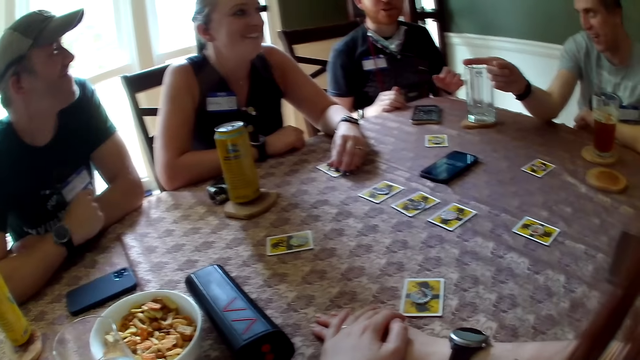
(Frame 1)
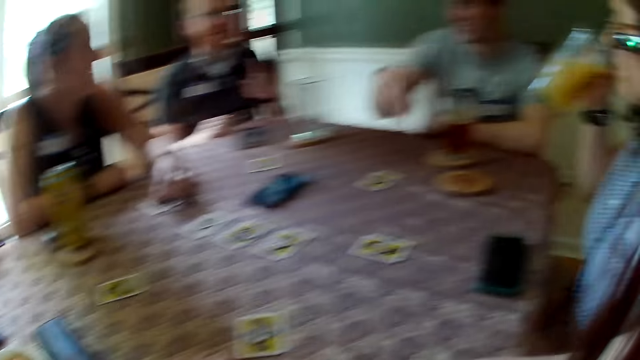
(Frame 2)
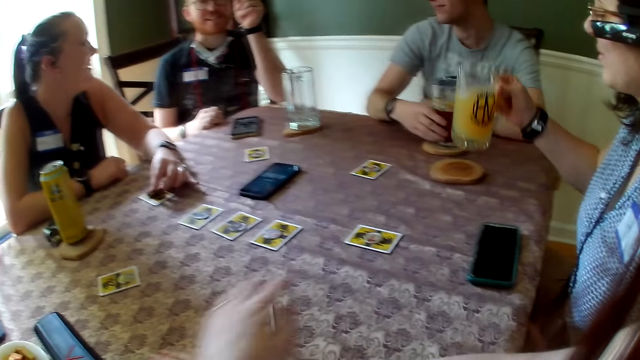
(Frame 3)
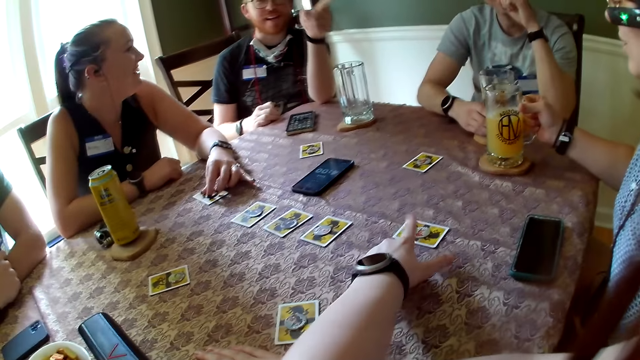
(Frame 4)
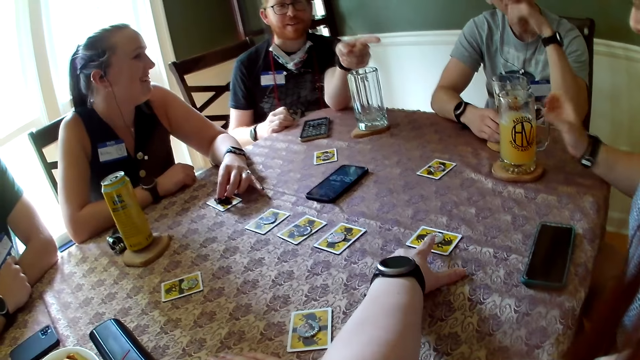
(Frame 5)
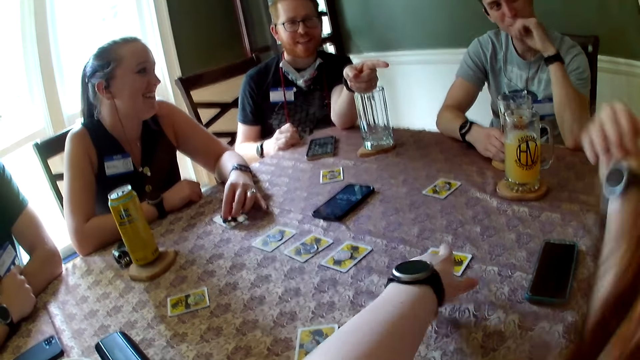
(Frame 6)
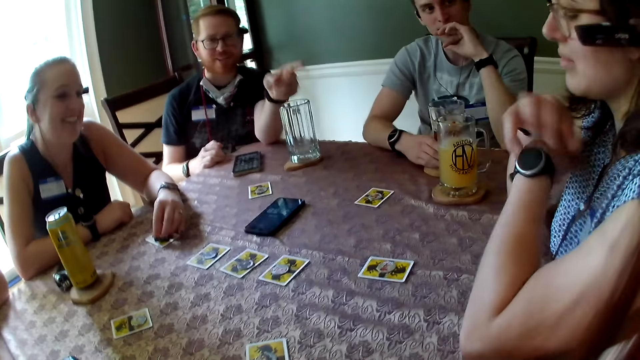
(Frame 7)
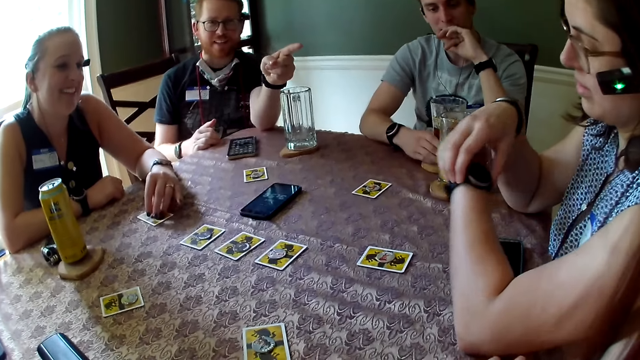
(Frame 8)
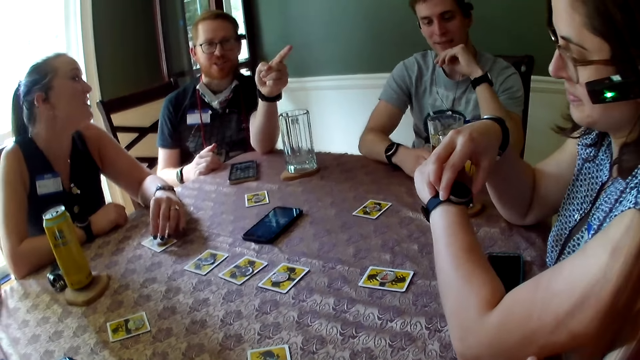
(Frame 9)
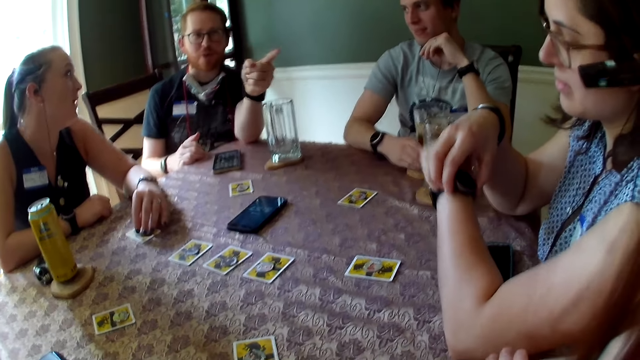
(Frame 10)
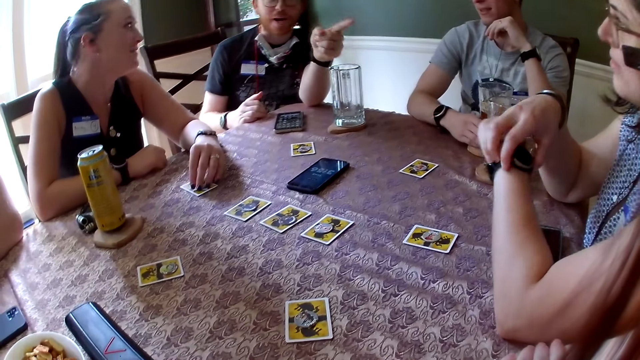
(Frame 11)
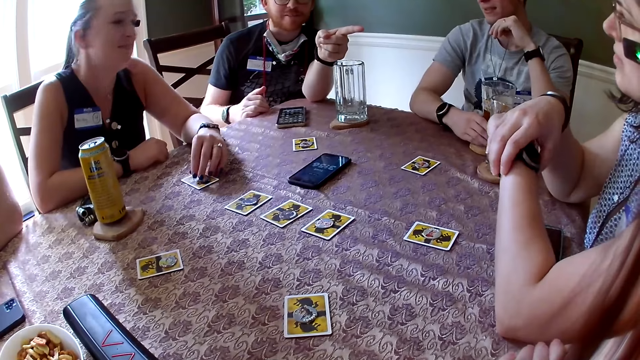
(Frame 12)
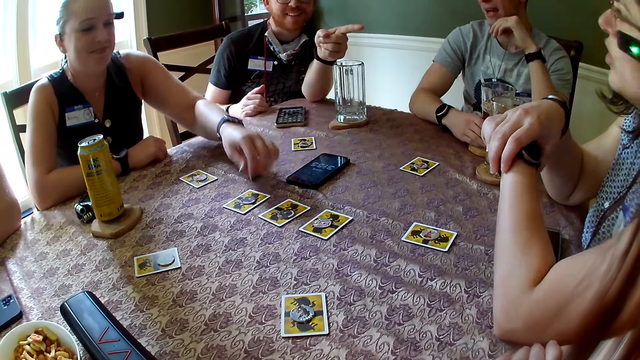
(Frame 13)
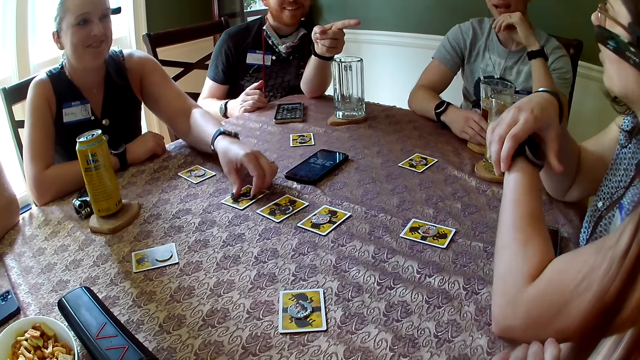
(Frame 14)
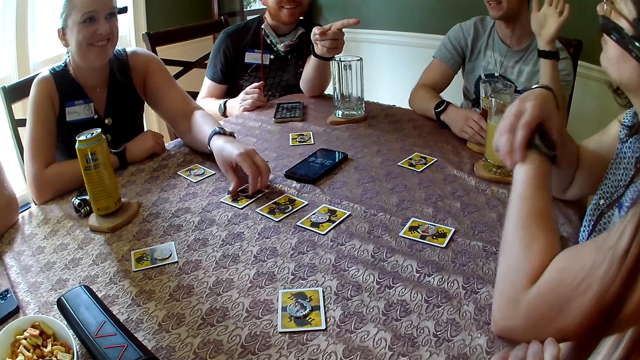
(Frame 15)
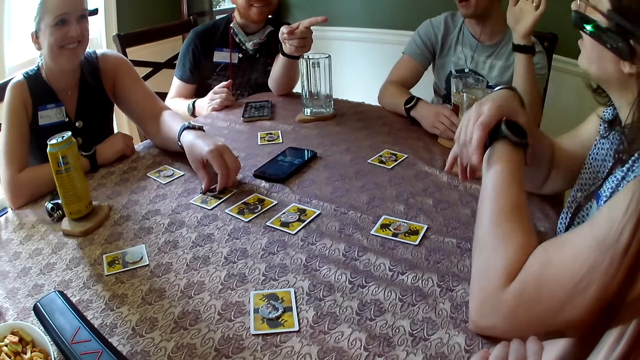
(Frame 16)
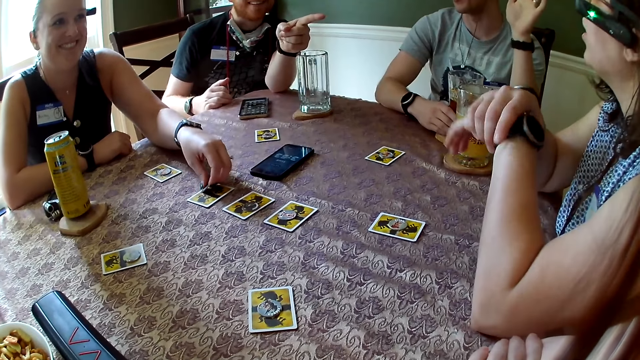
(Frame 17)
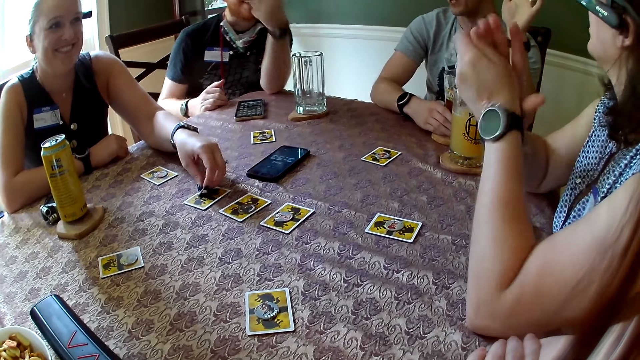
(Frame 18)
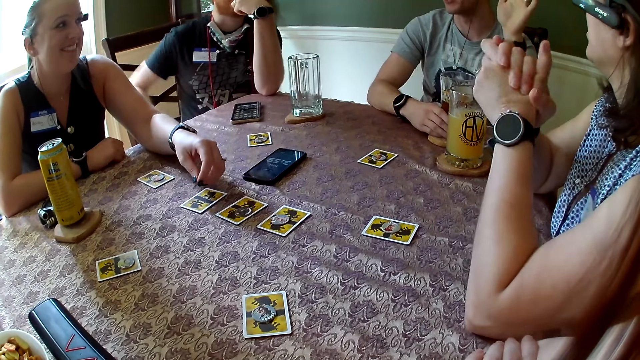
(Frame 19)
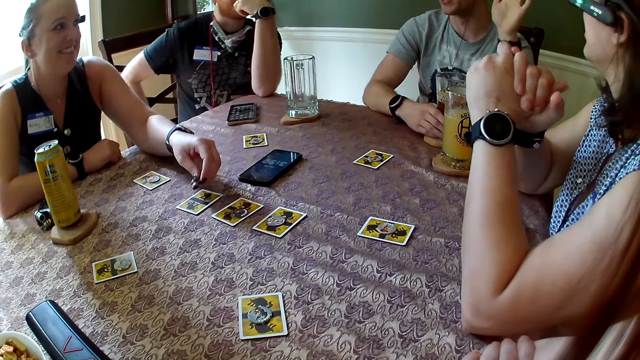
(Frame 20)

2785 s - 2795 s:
The woman drops a glass cup of juice on the table with her right hand. The camera wearer moves a card on the table with his left hand. He touches the coin on the card. The woman picks up a chip on the card on the table with her left hand.

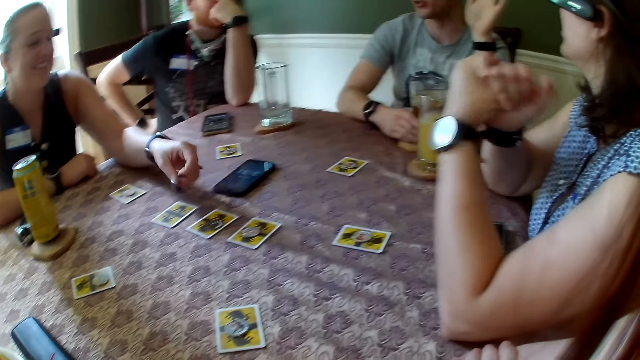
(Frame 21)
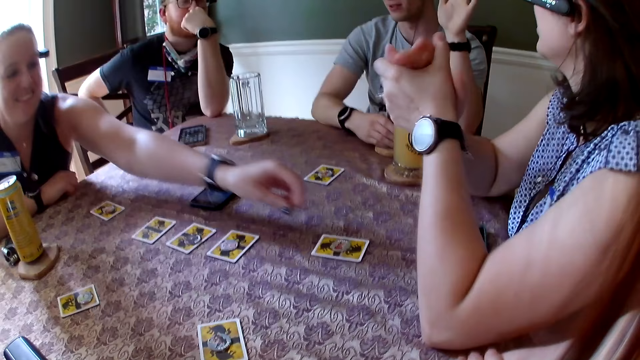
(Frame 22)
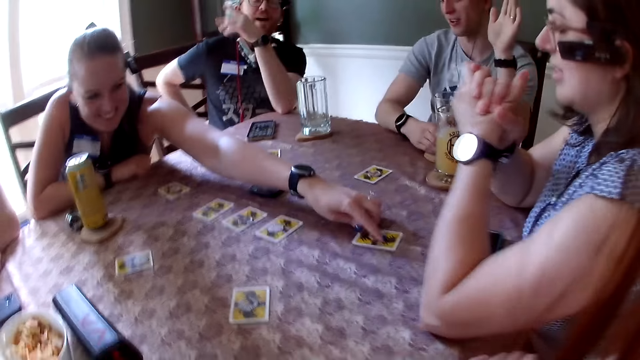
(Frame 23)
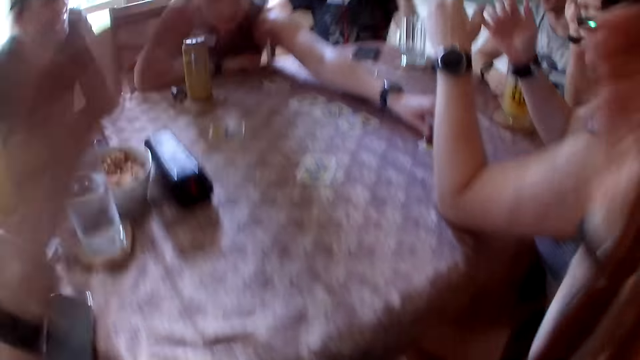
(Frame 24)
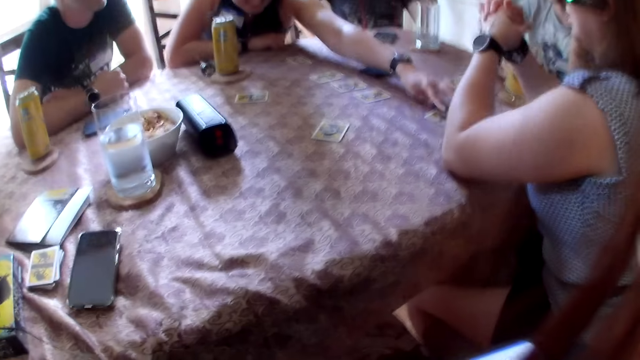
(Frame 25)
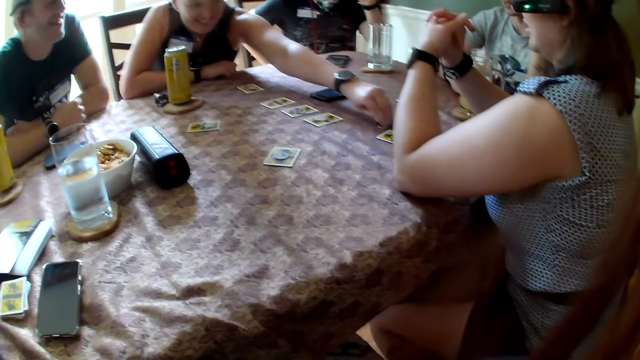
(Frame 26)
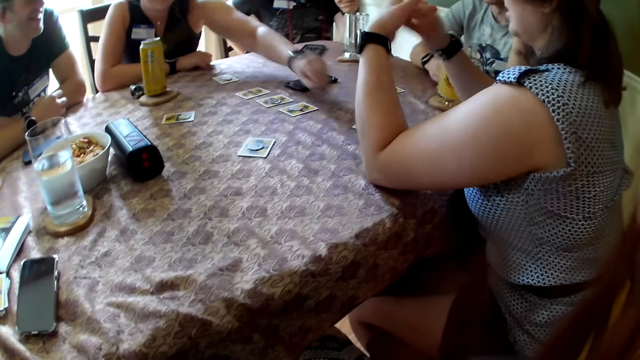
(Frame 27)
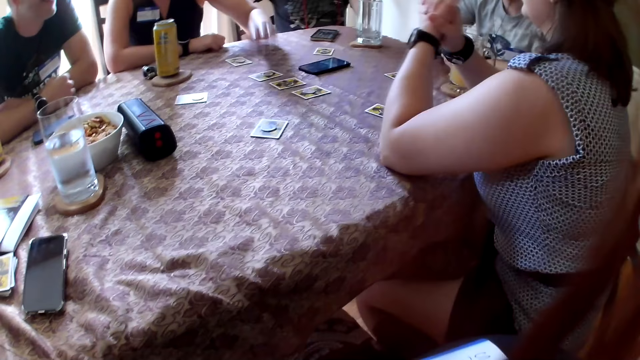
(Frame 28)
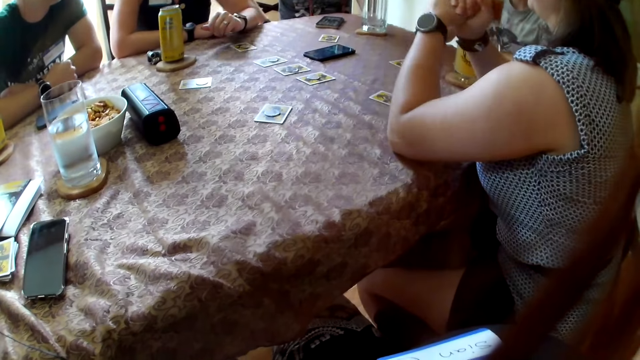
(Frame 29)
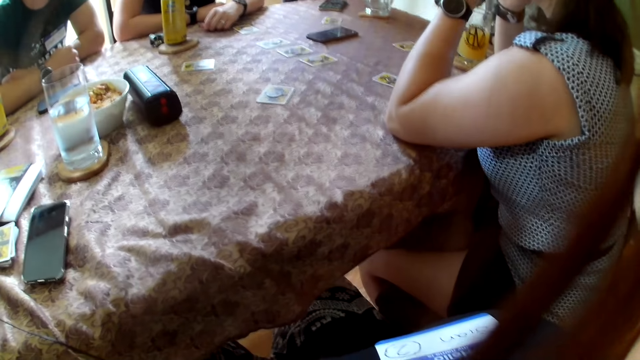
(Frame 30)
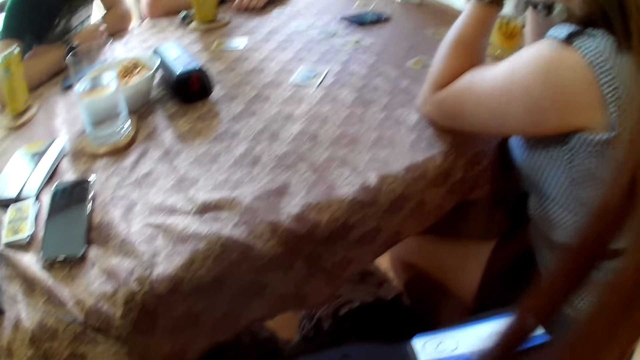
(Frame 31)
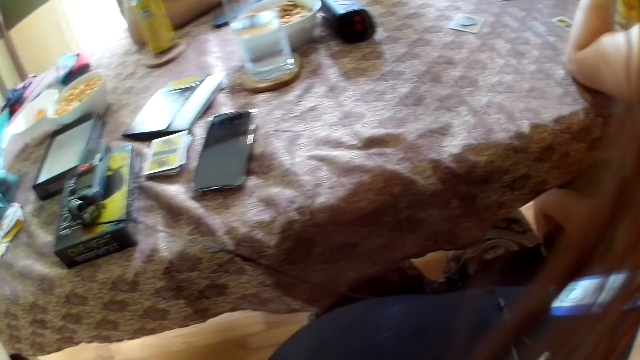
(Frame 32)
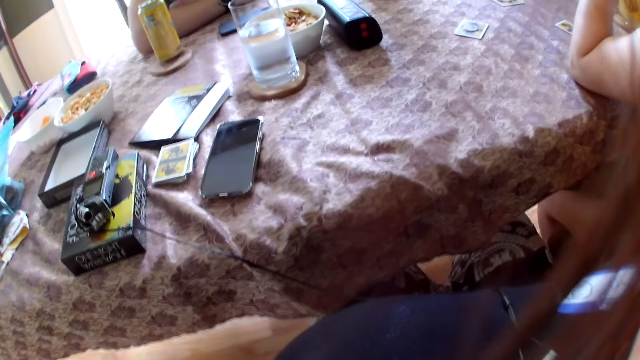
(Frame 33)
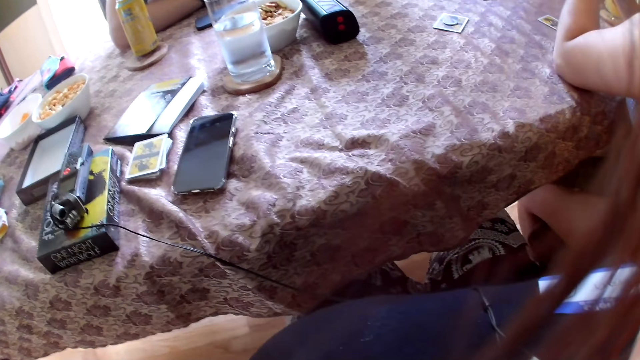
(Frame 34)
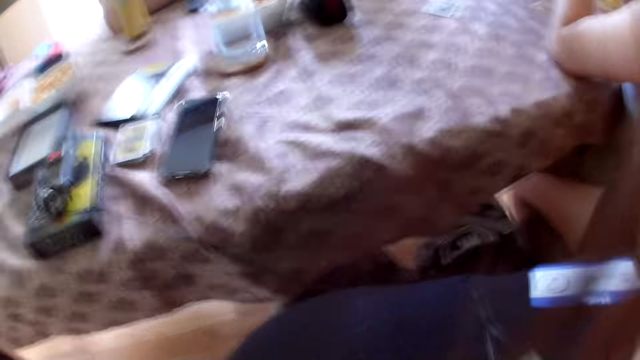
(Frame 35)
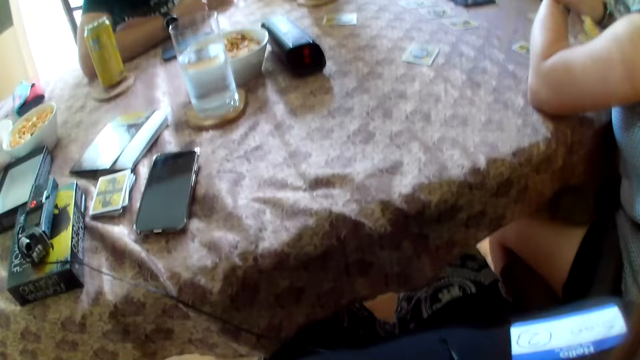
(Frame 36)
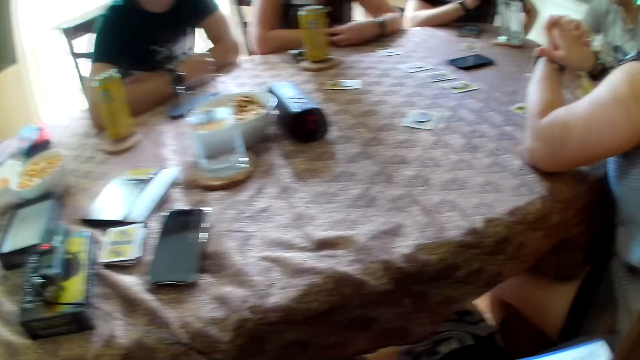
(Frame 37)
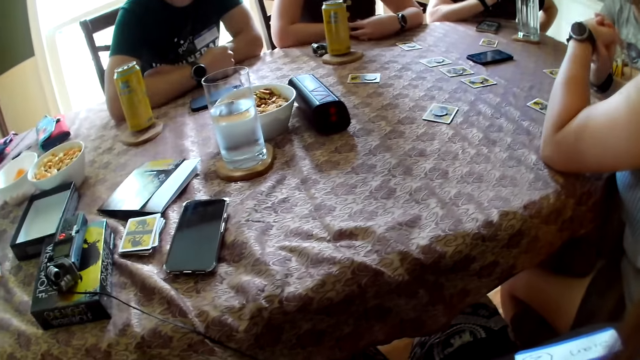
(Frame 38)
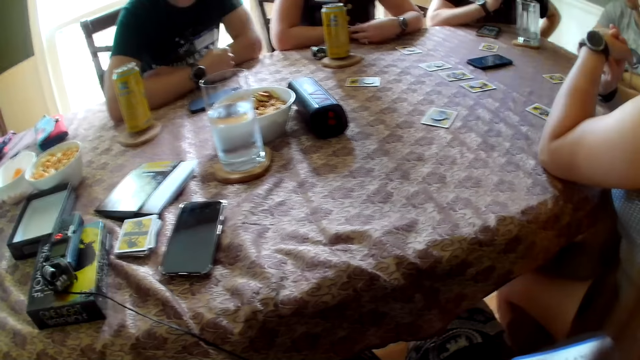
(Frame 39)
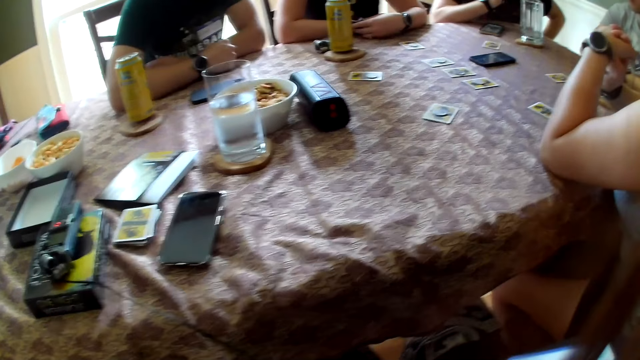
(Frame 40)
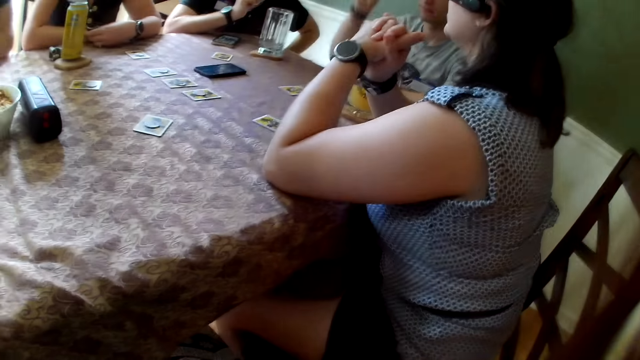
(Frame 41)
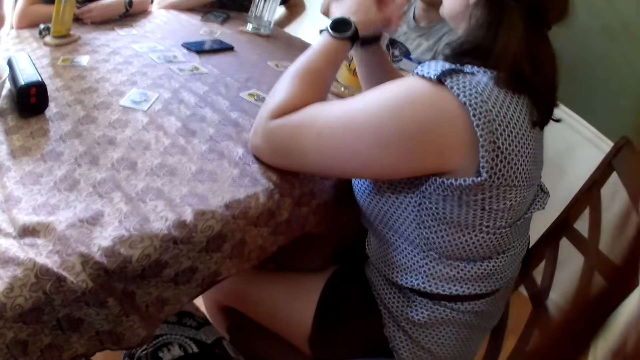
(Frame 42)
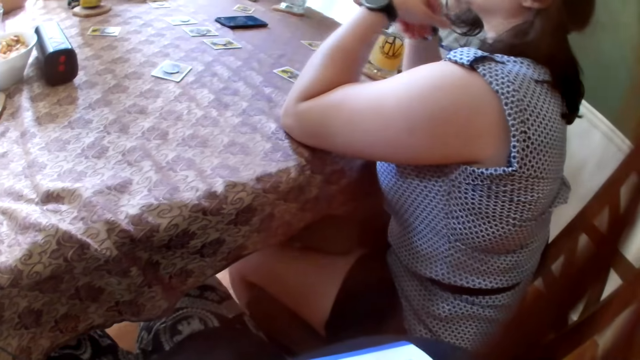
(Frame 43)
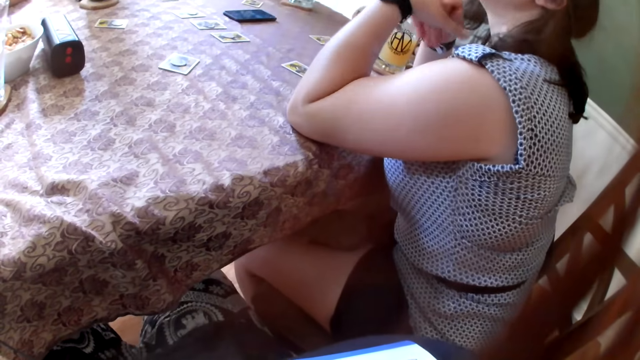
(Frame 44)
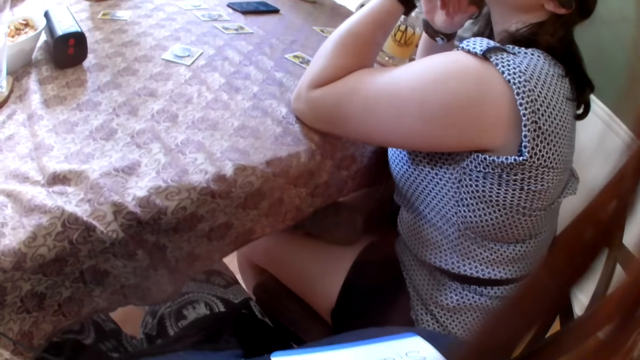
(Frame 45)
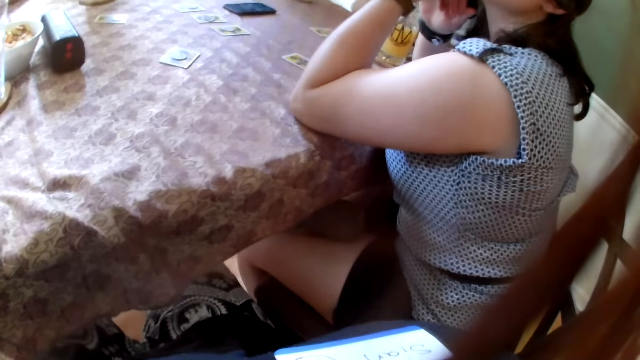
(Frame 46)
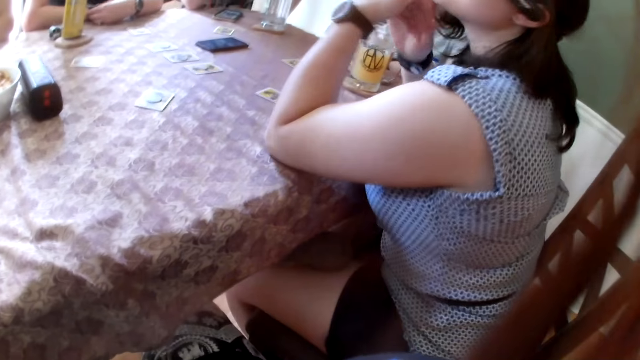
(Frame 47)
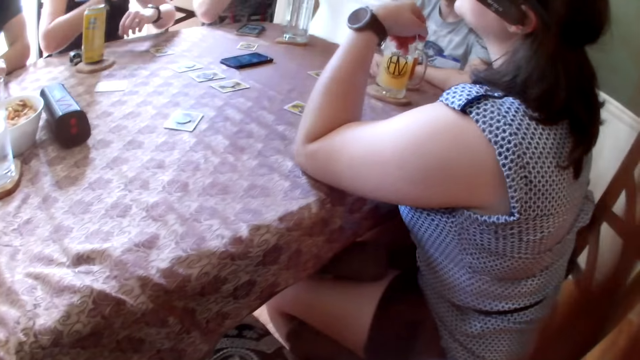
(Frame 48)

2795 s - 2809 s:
The woman adjusts a chip on a card on the table with her left hand. She drops the chip on the card on the table with her left hand.
